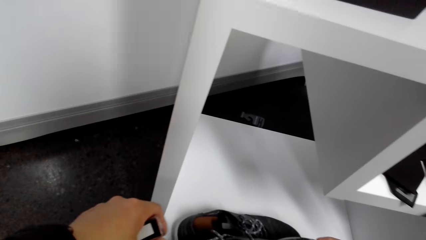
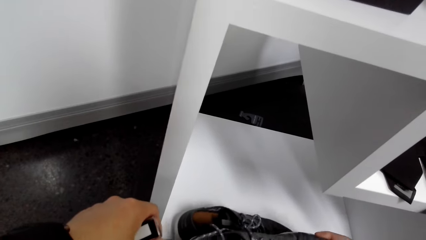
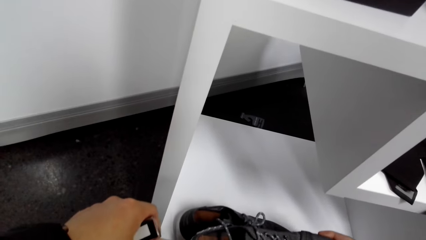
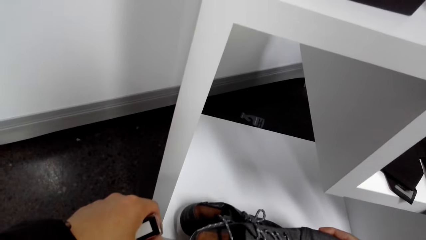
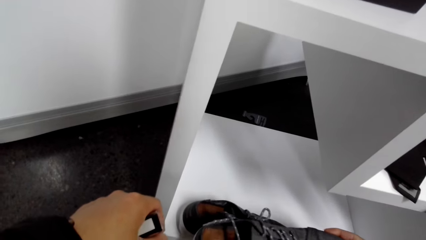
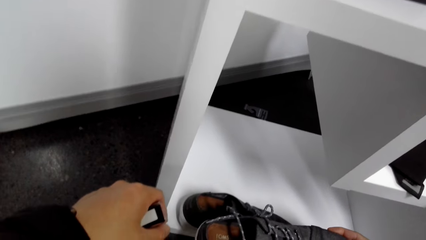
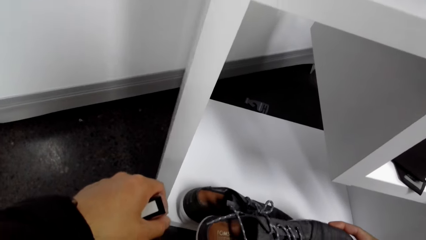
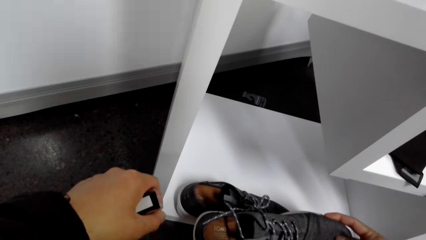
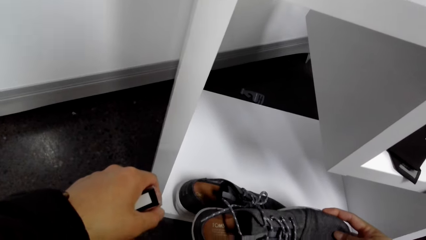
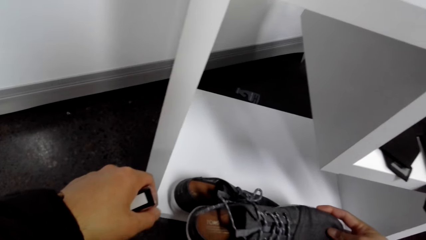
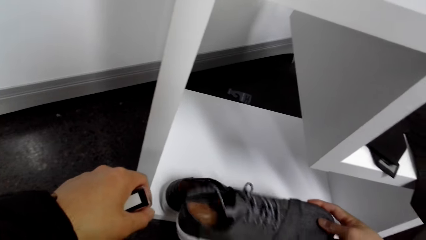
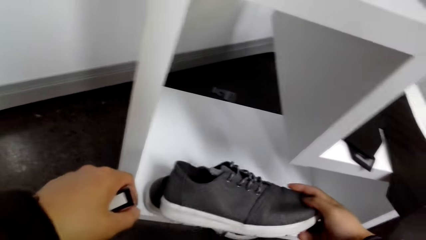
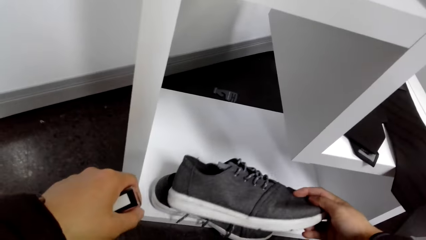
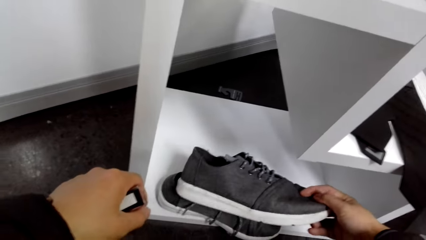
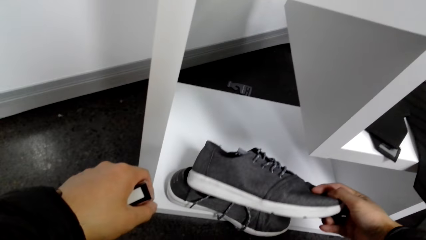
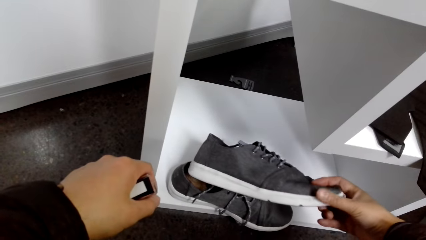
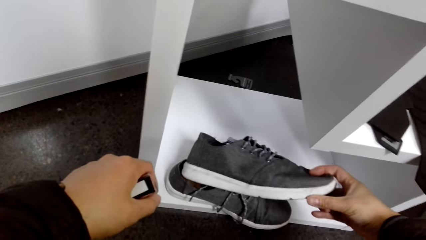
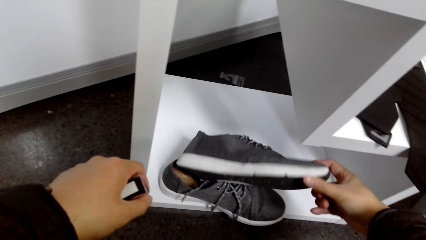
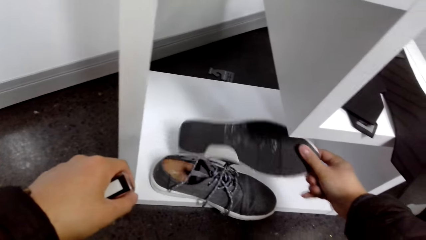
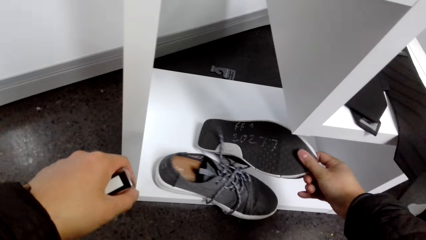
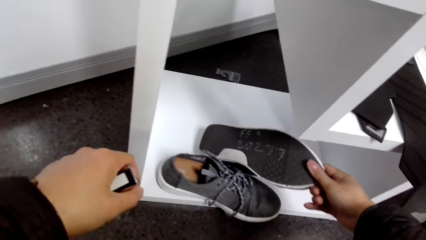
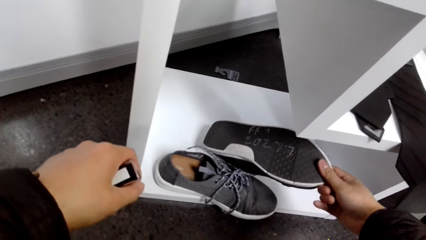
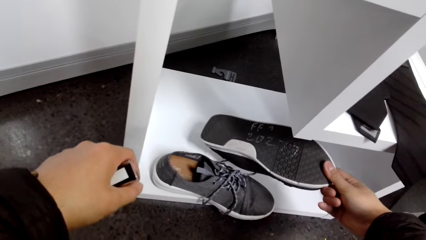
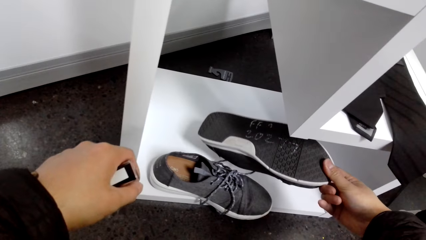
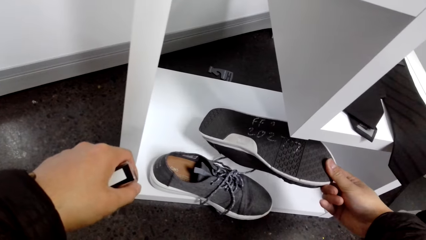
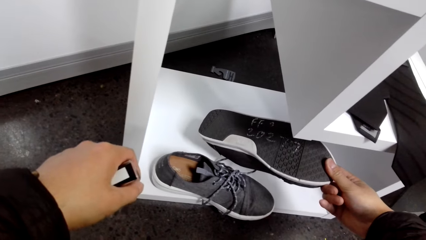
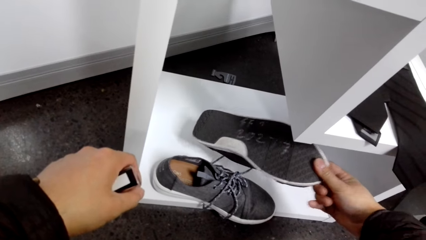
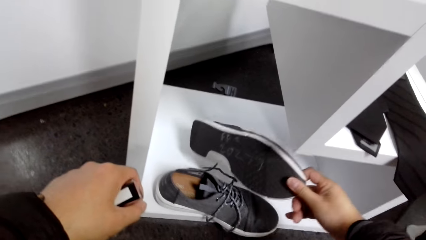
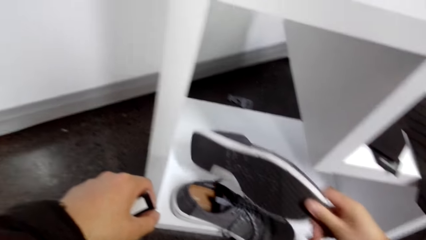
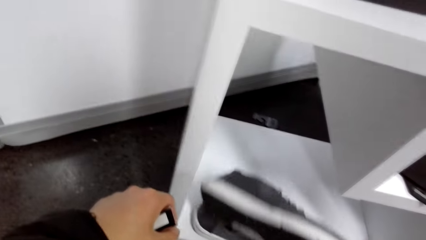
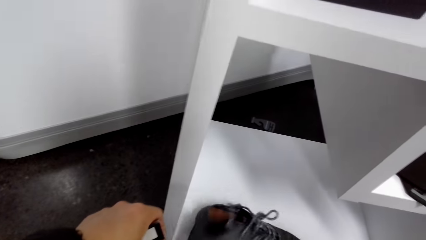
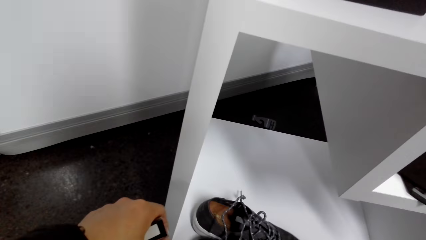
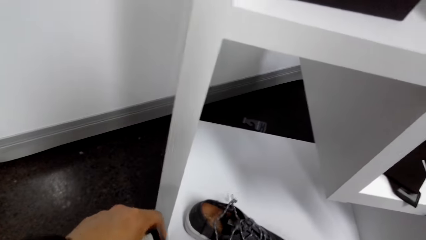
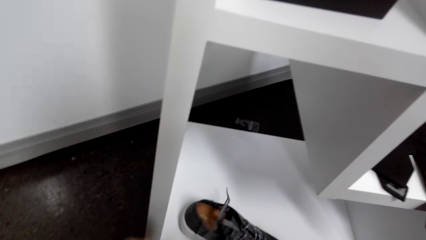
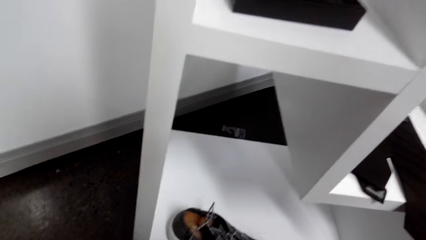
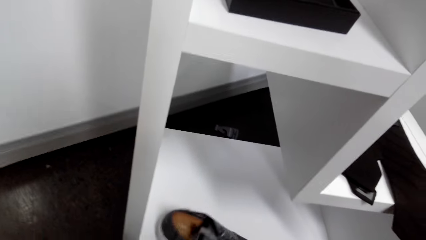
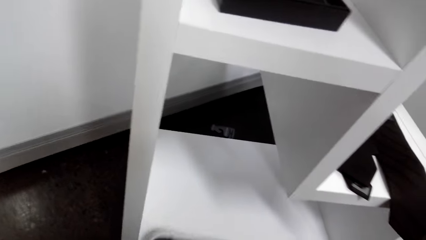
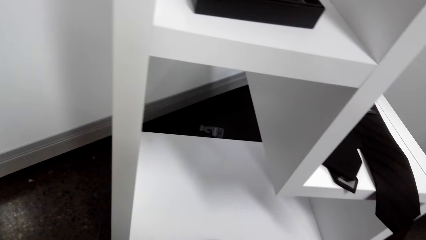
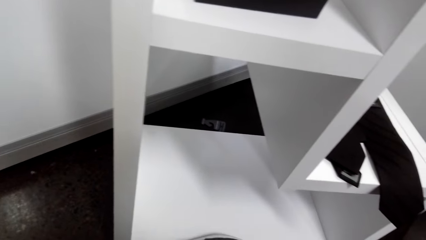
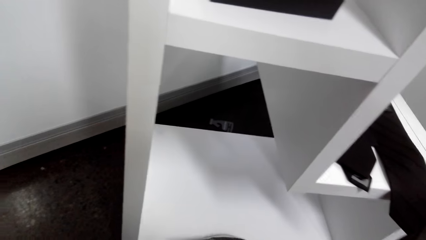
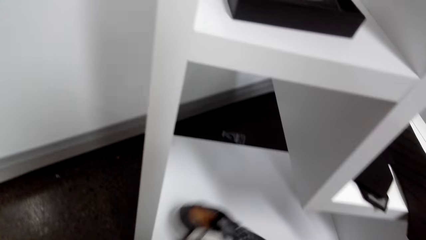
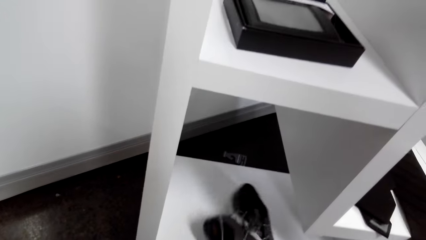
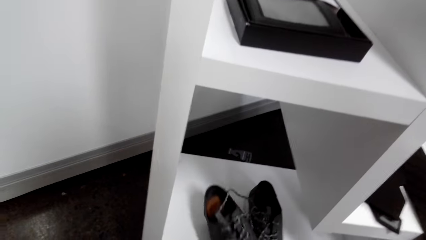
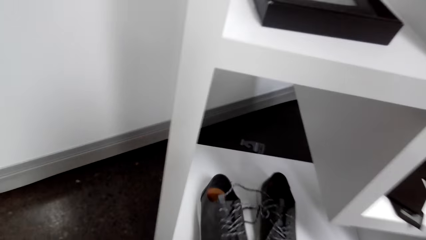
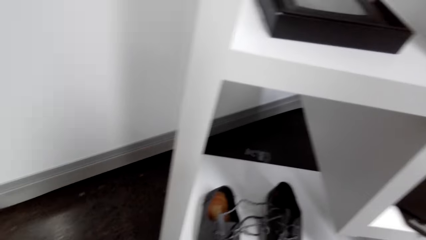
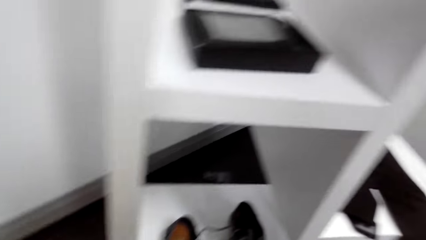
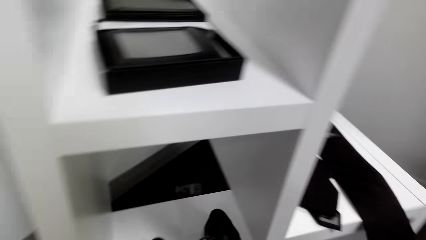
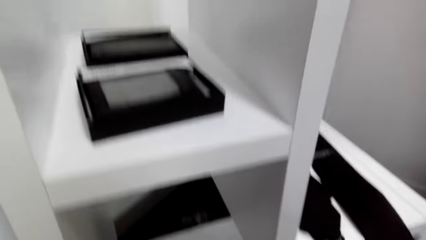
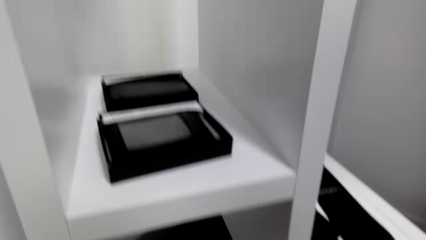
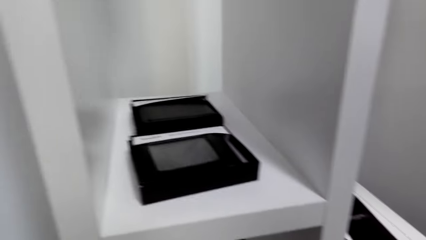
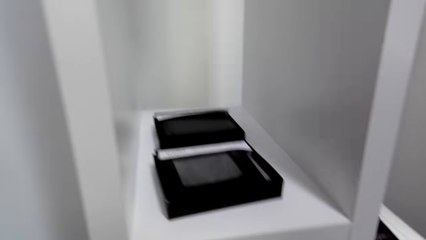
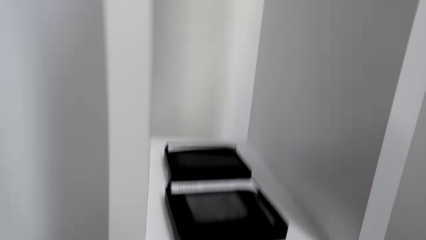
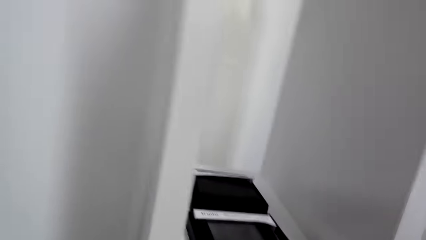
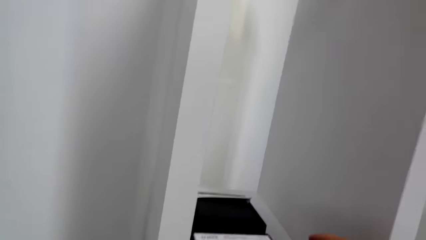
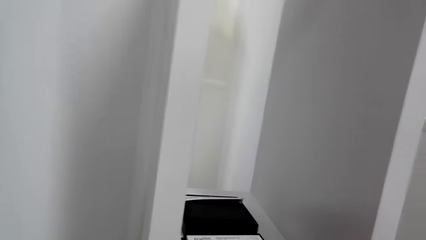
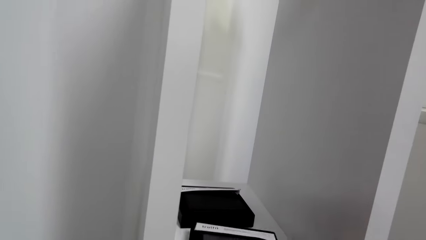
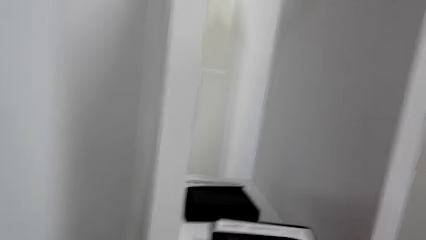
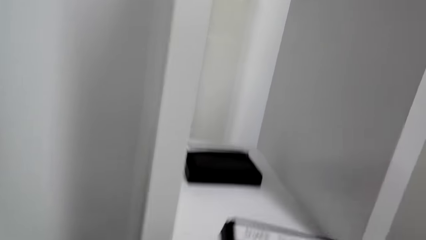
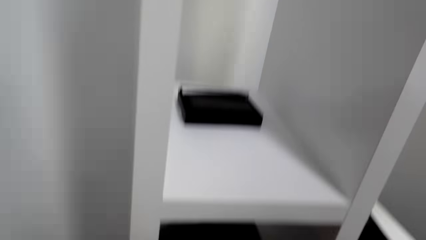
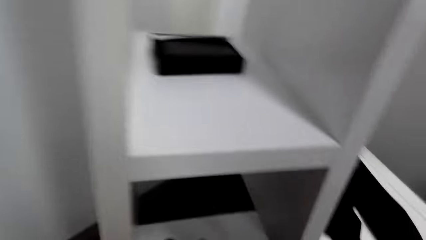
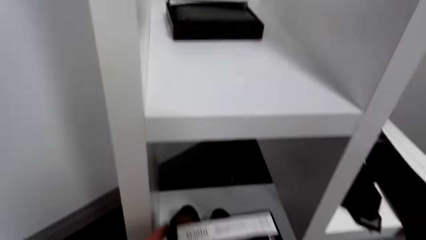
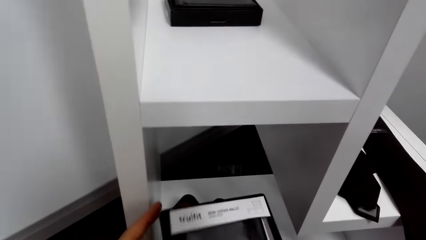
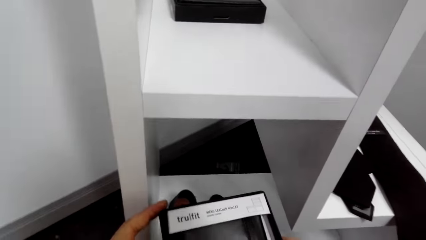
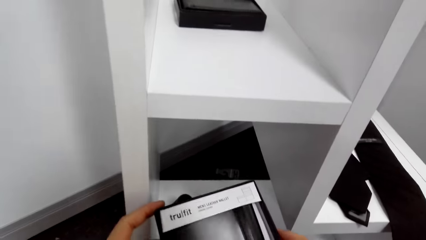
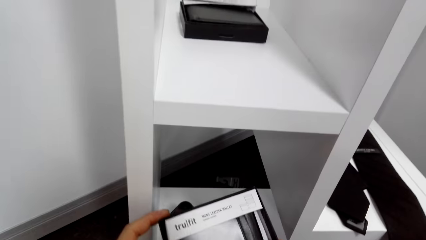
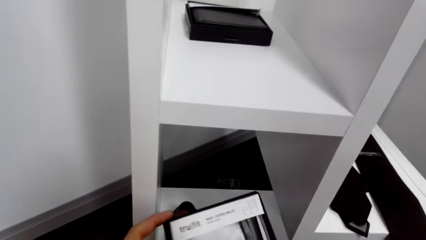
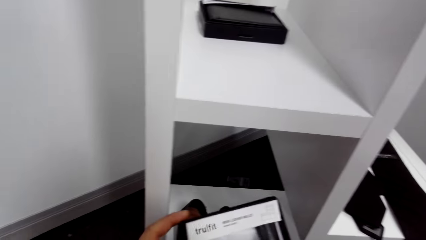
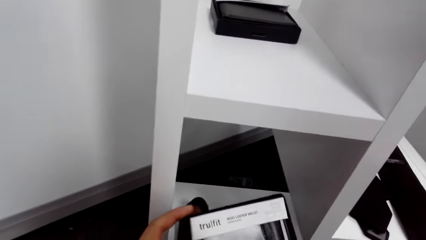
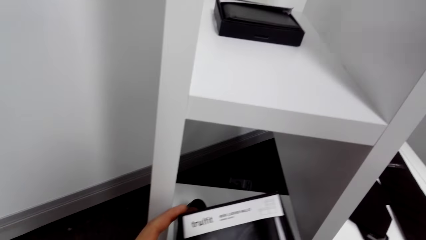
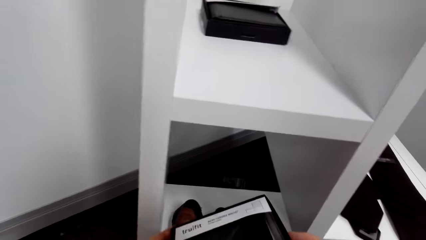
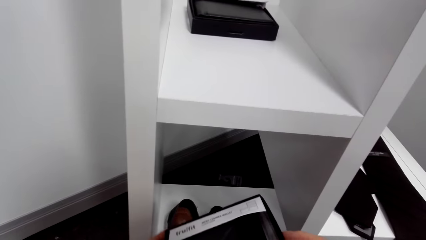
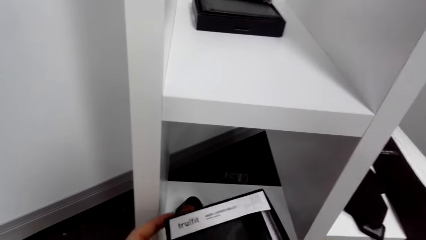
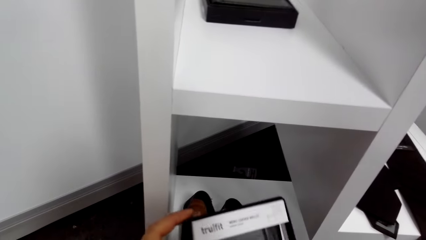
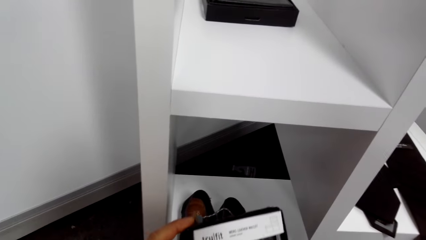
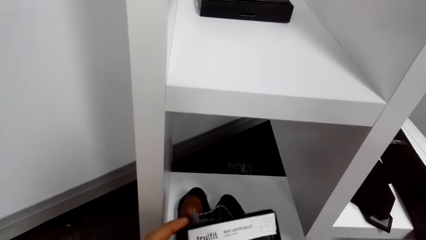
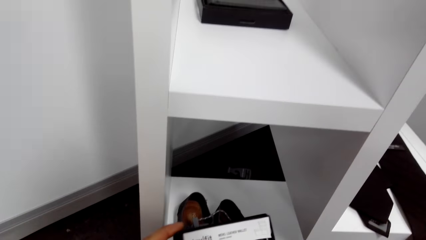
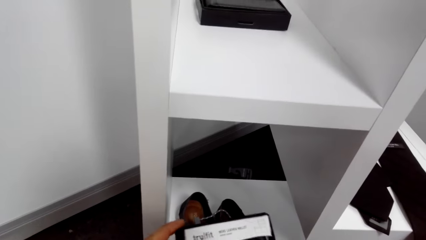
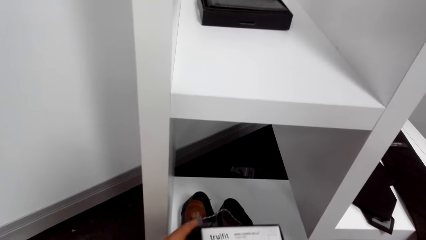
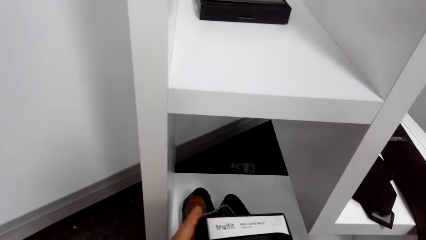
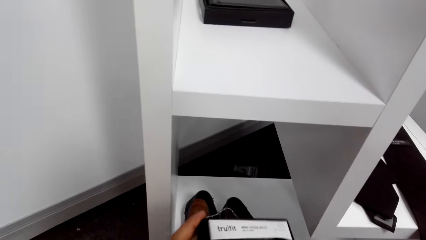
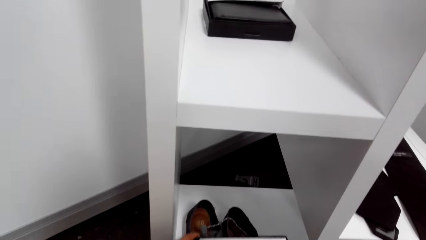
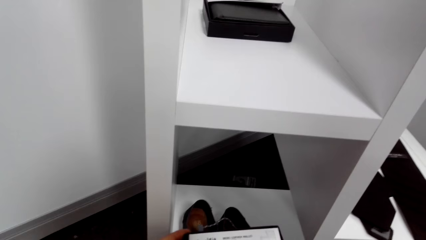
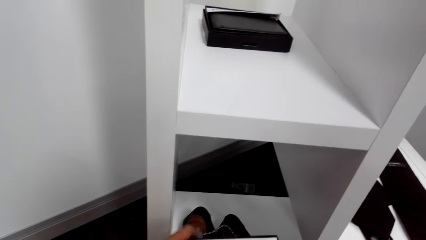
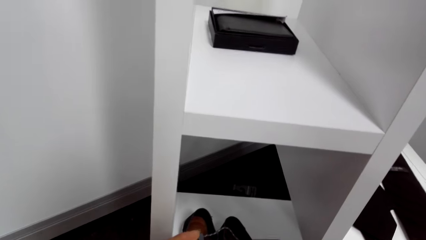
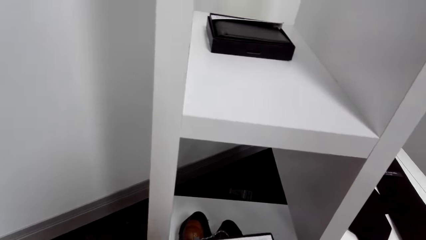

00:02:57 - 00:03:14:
The camera wearer picks up a shoe in the rack. He holds the shoe on the hands. He places the shoe in the rack. He looks around the cloth store. He picks a Trulfit wallet or box from the shelf. He holds the box on his hands.
